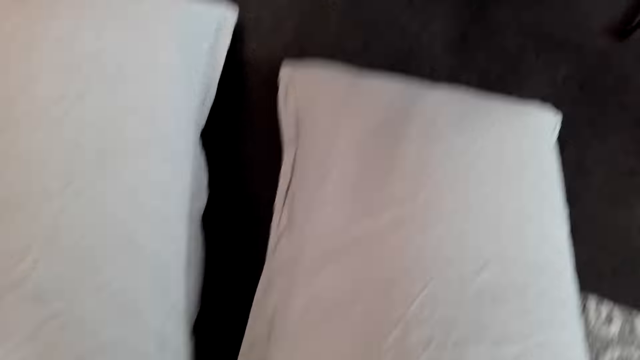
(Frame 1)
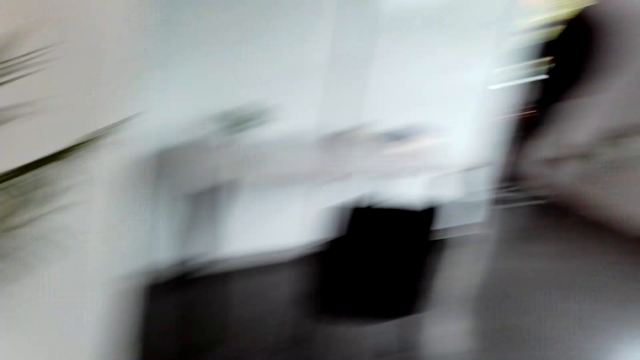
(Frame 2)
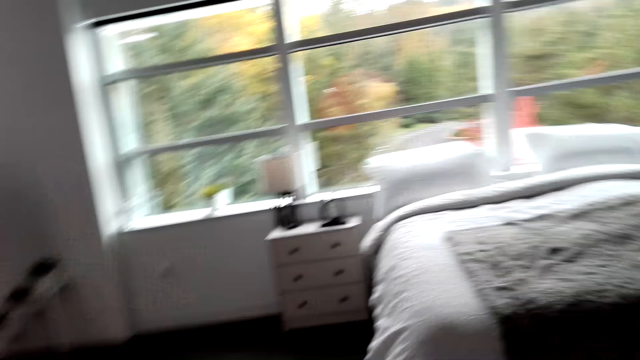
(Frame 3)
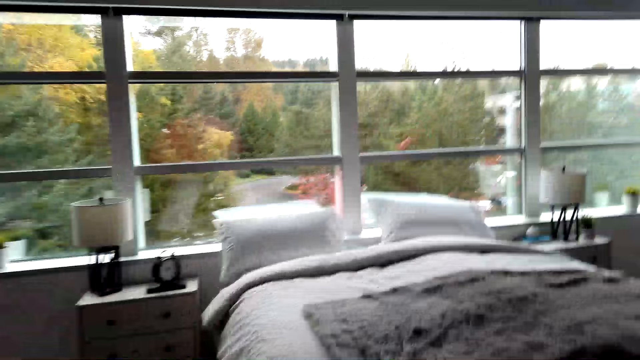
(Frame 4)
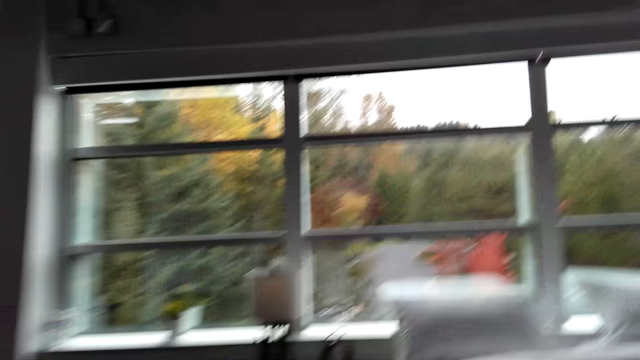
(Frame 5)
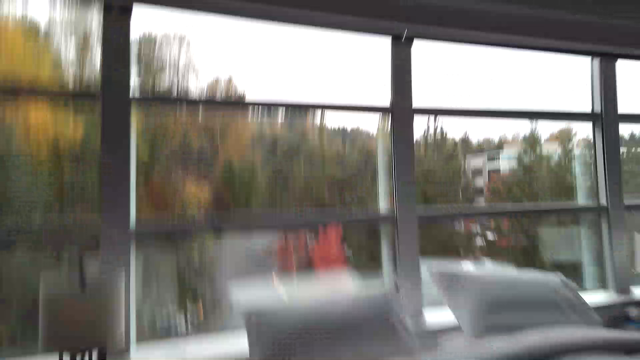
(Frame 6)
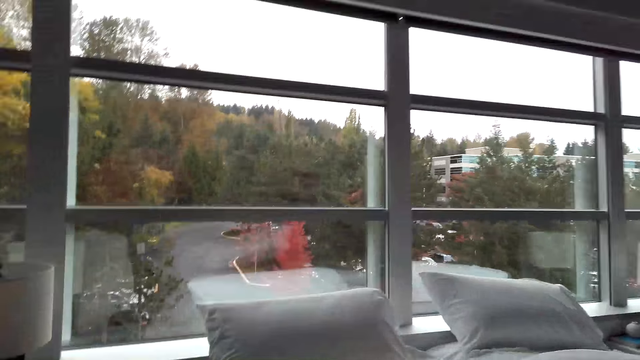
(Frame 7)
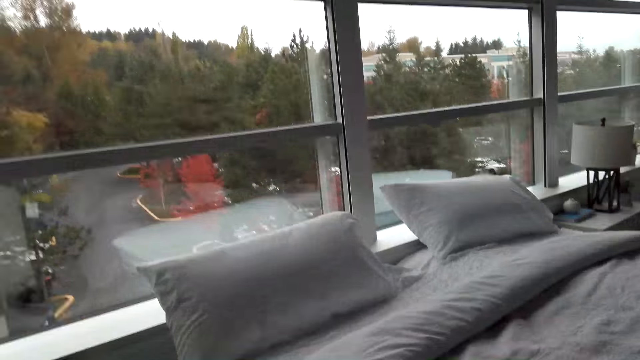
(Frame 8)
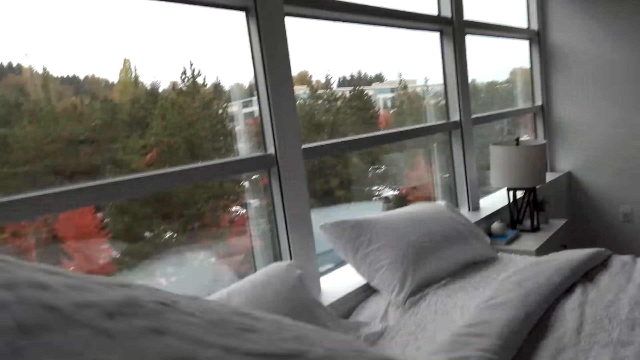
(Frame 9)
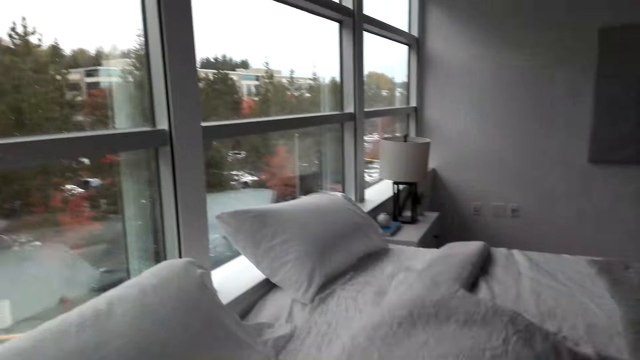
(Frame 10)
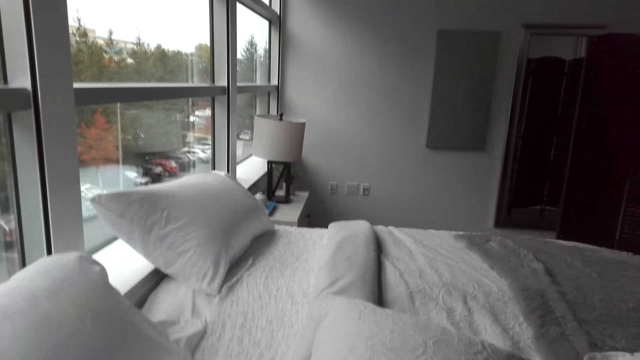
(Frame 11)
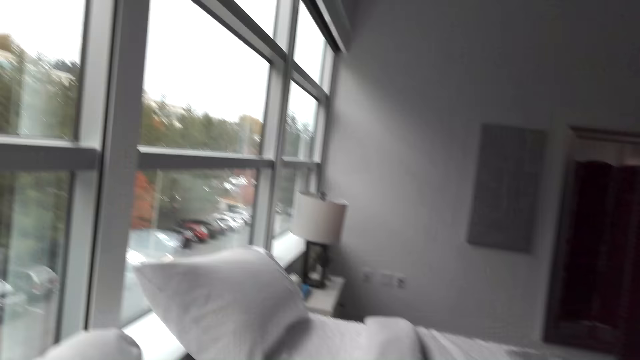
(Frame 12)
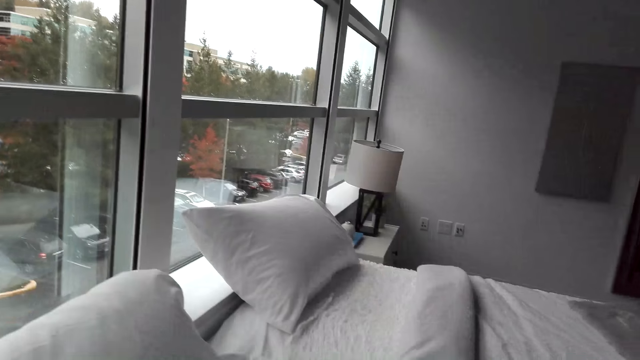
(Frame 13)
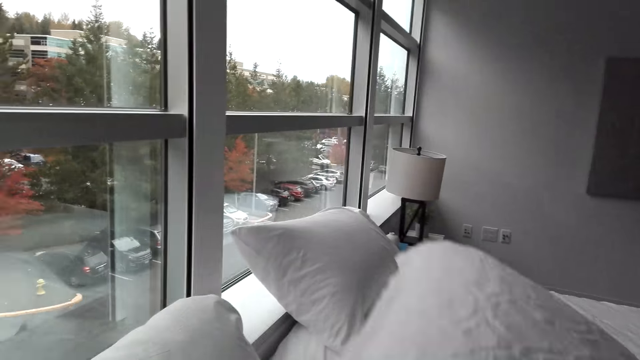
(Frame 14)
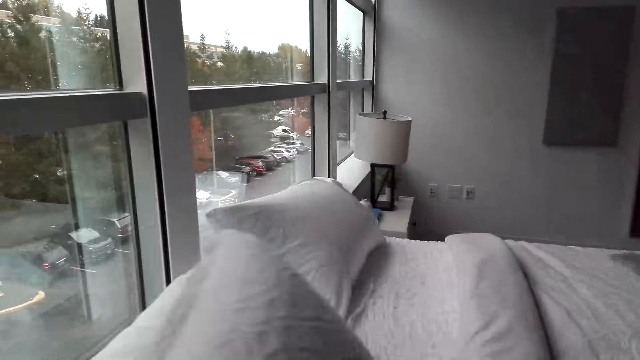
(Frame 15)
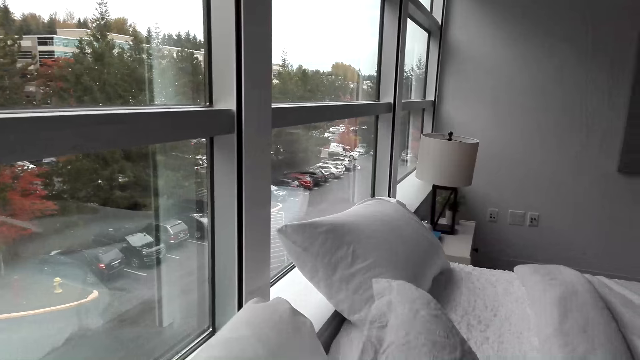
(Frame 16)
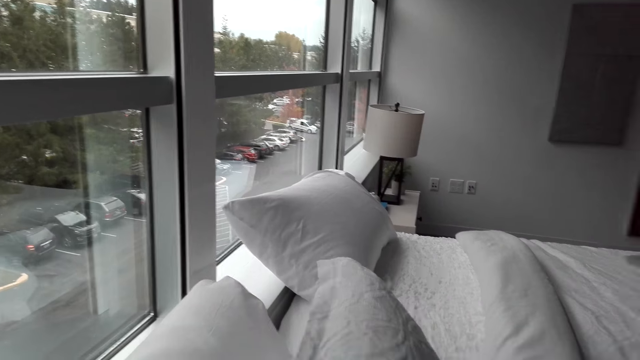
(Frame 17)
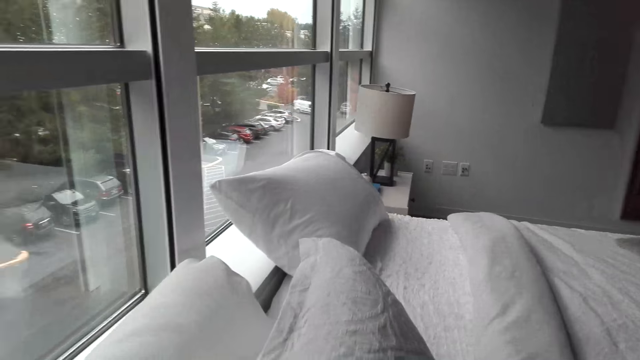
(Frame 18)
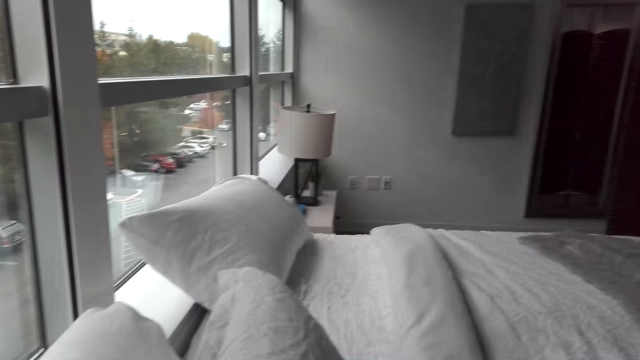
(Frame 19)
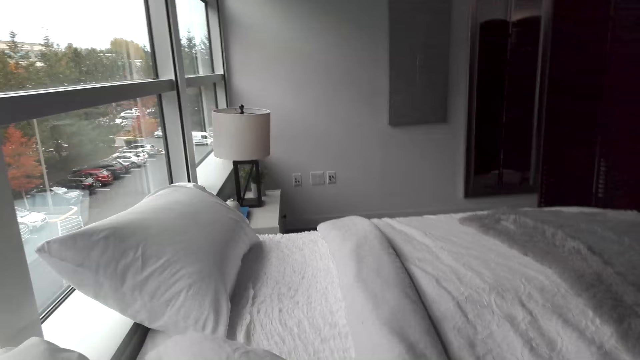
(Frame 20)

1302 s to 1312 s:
The camera wearer picks up a pillow. They put down the pillow. They pick up the pillow. They put down the pillow. They move the pillow.

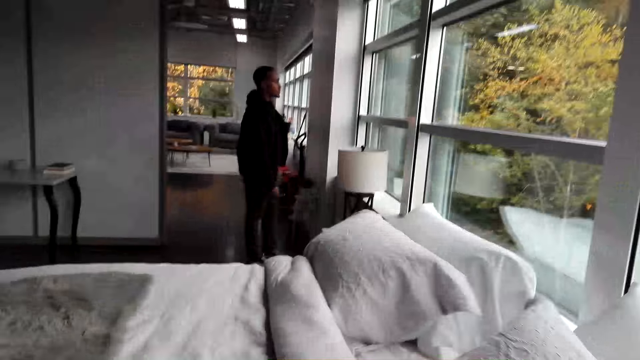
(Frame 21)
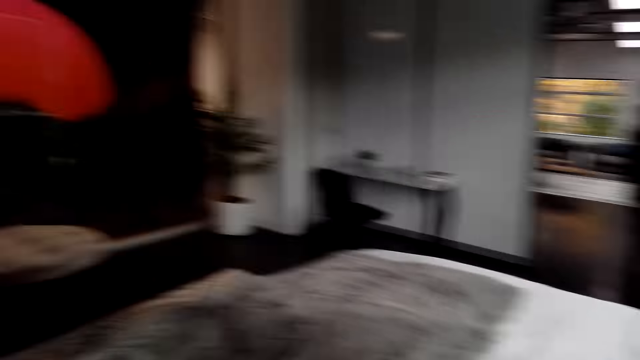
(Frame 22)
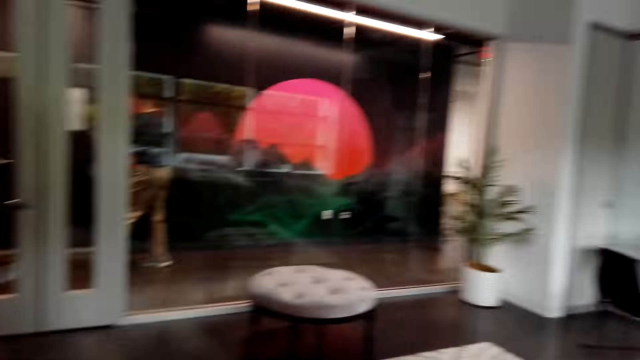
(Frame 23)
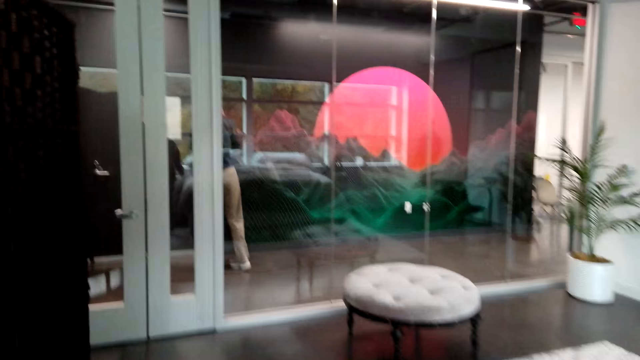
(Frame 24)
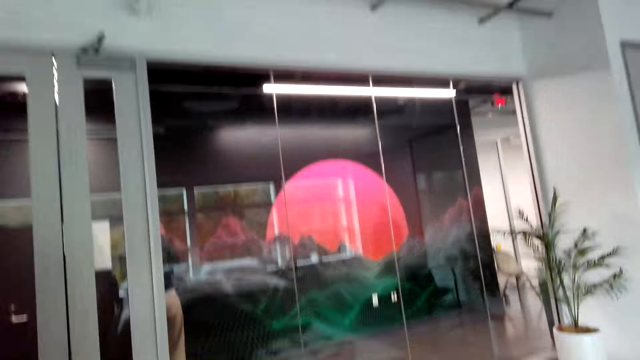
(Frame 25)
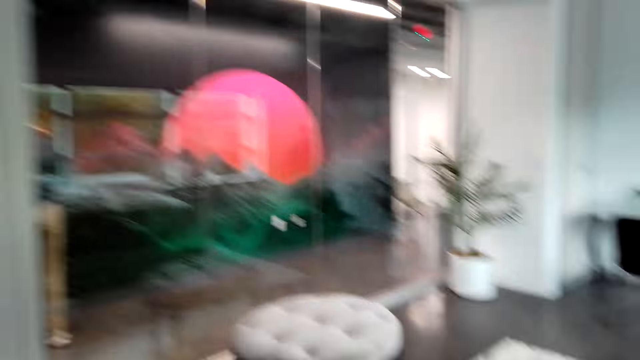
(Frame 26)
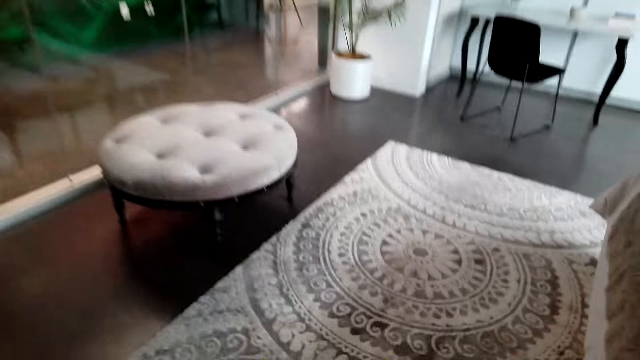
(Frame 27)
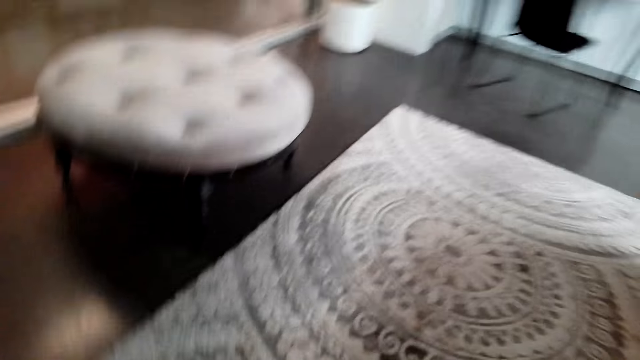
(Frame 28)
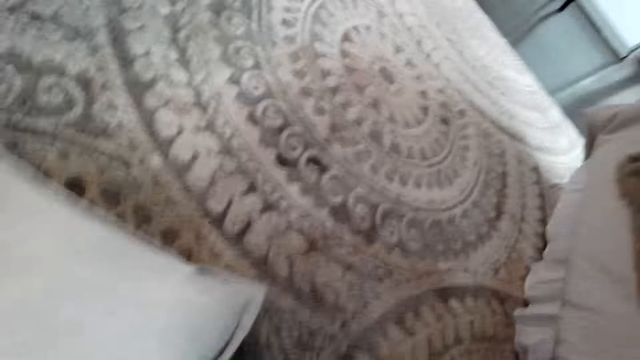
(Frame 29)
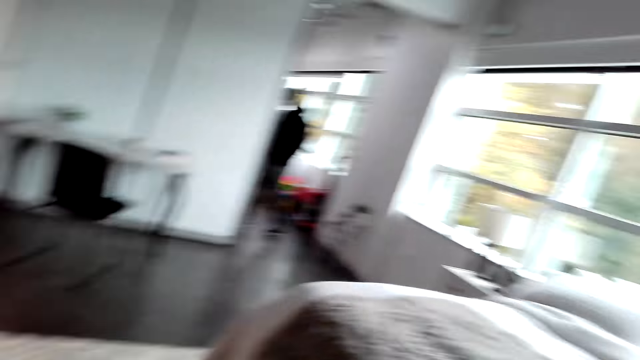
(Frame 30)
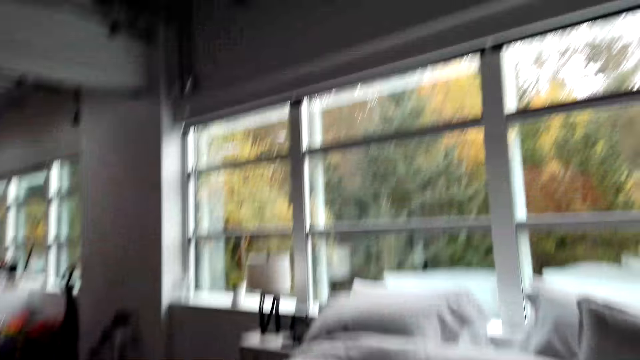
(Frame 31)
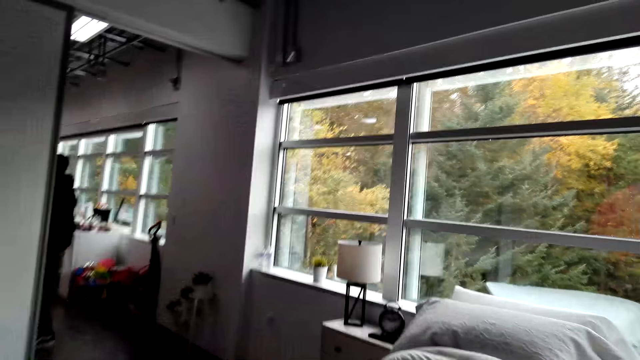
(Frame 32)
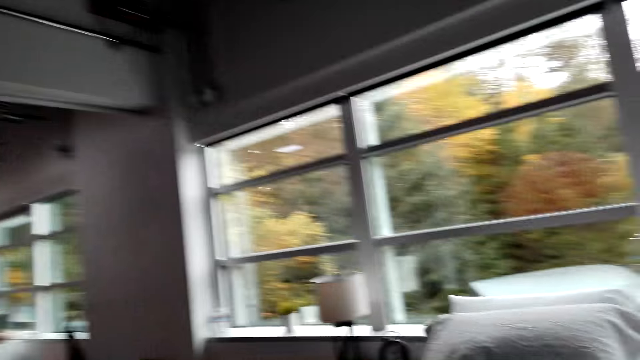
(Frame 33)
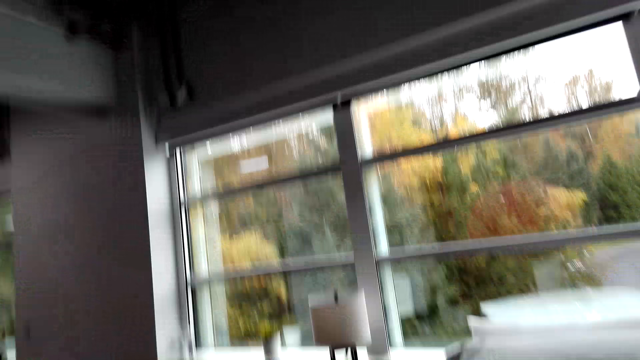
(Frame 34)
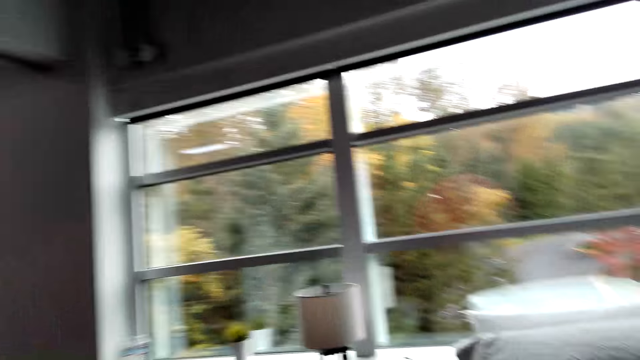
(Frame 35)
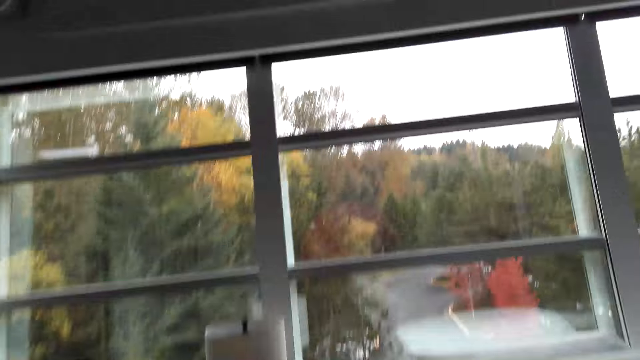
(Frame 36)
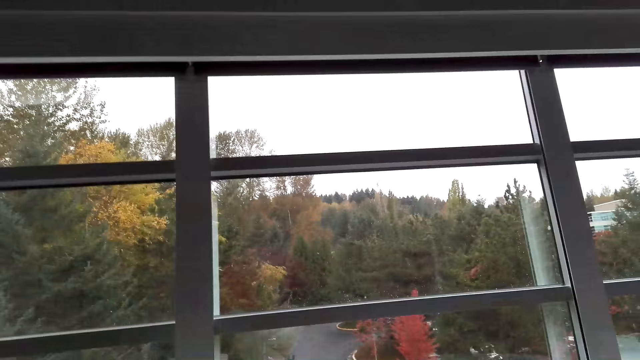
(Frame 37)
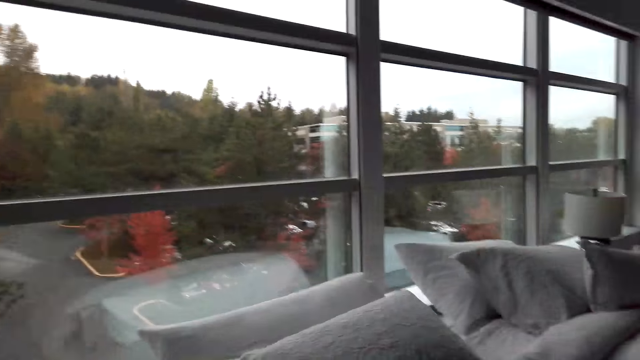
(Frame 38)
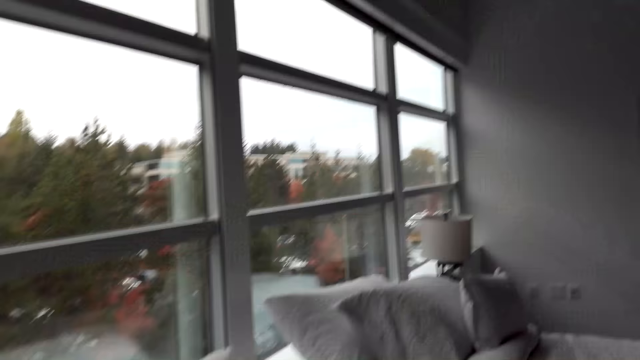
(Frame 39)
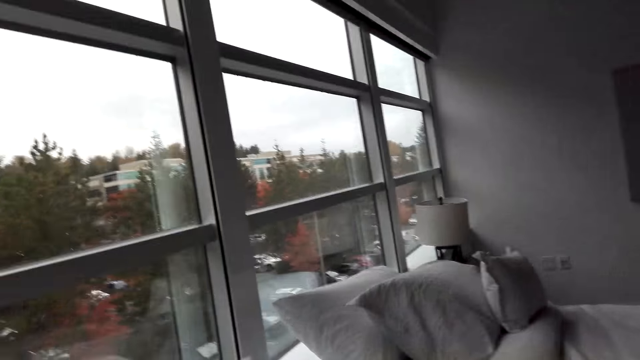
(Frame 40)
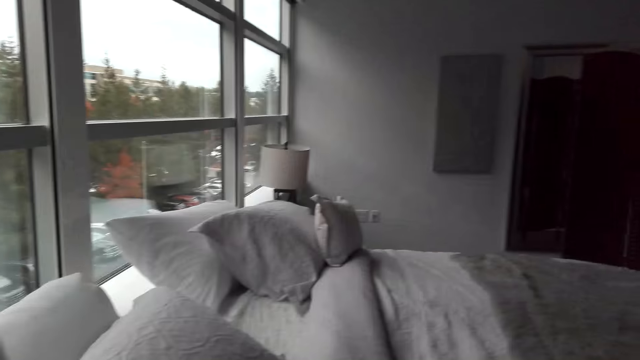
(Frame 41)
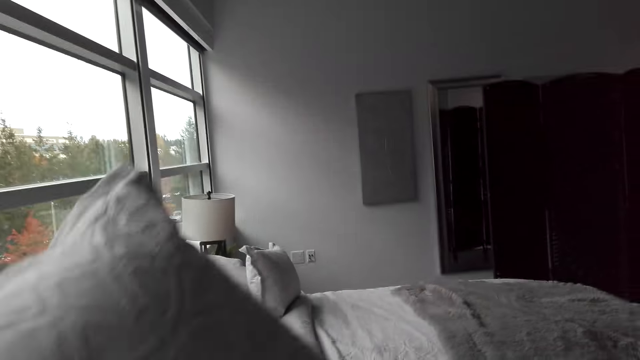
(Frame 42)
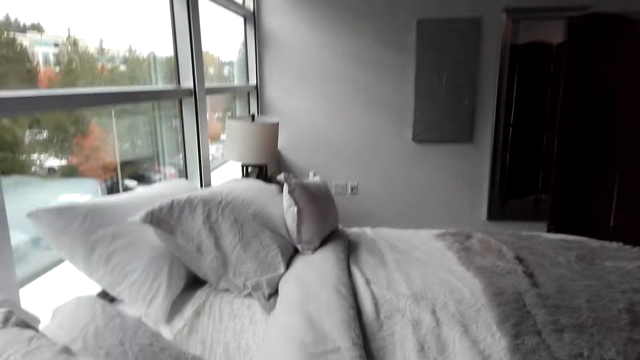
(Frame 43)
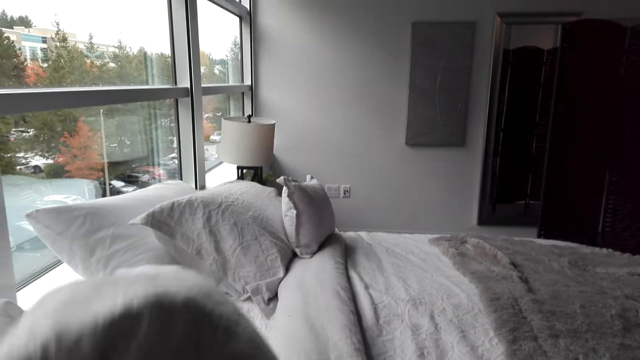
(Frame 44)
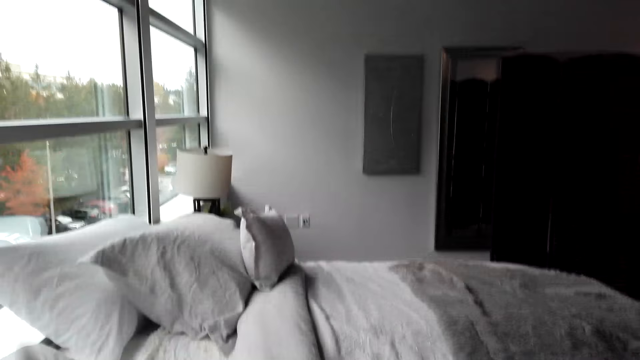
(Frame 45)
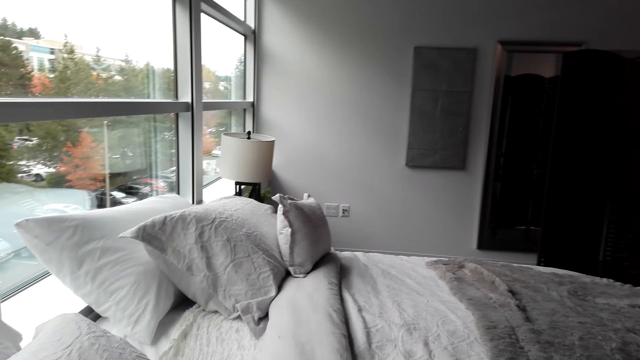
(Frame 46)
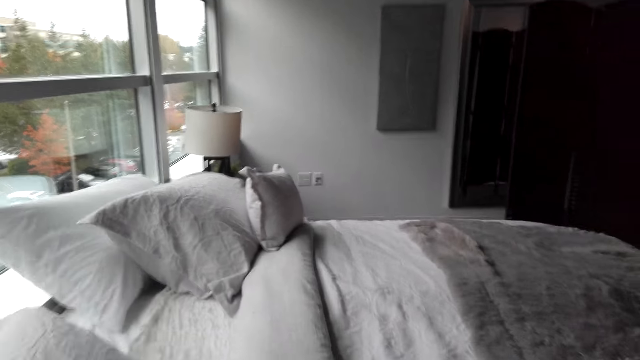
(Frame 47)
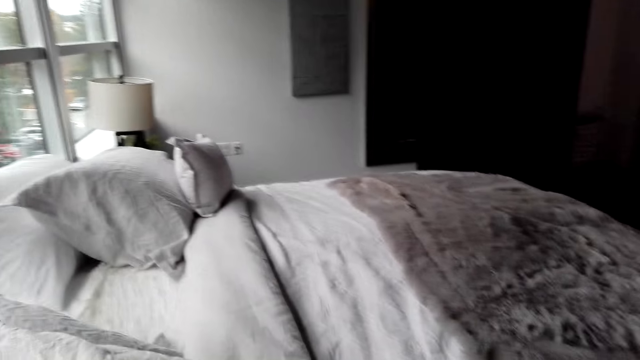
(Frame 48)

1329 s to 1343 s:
The camera wearer stands near the bed. They walk to the other side of the bed. They move a pillow.
